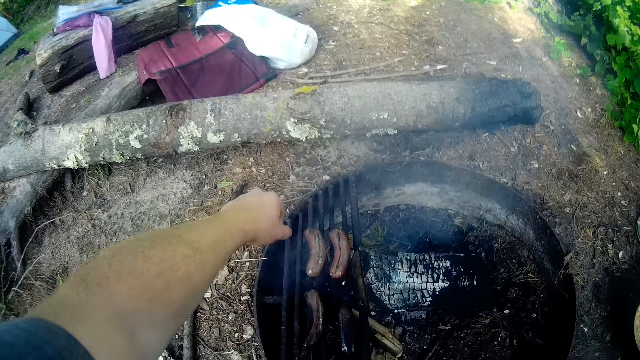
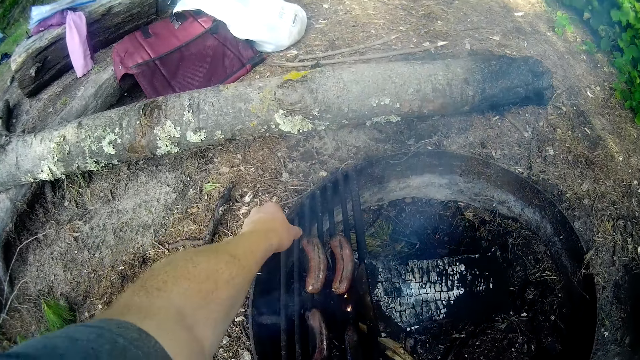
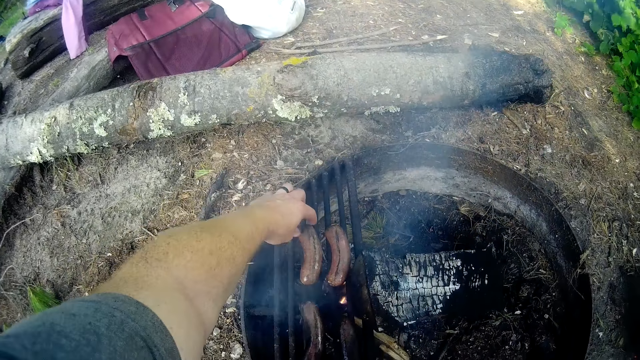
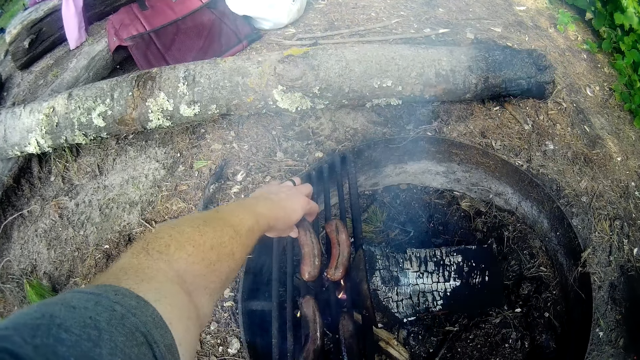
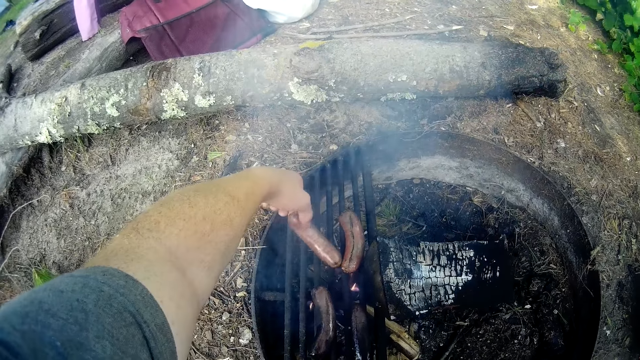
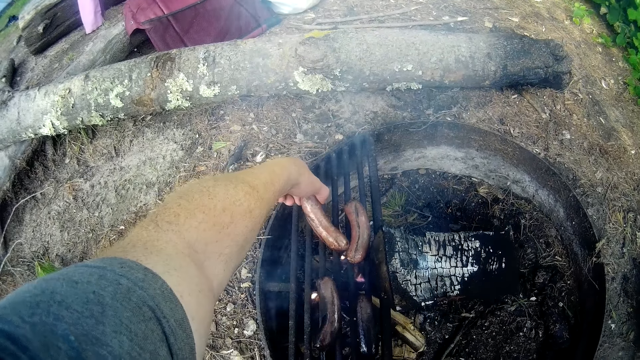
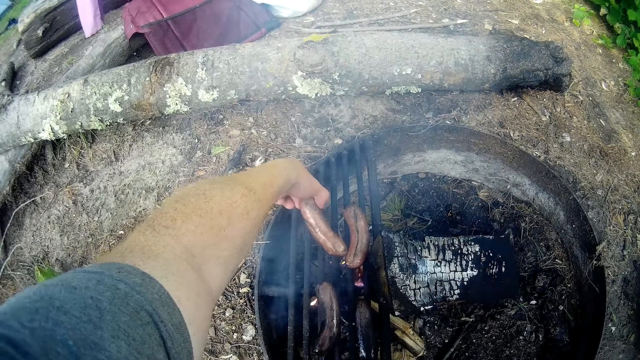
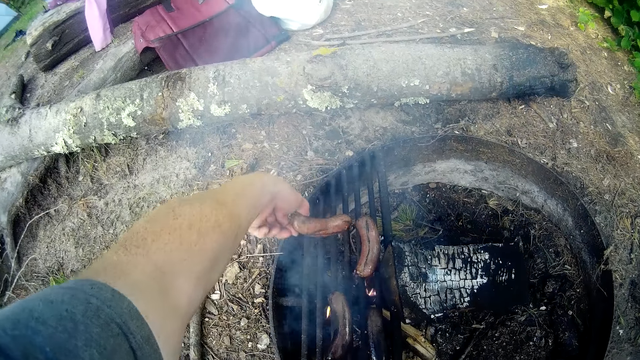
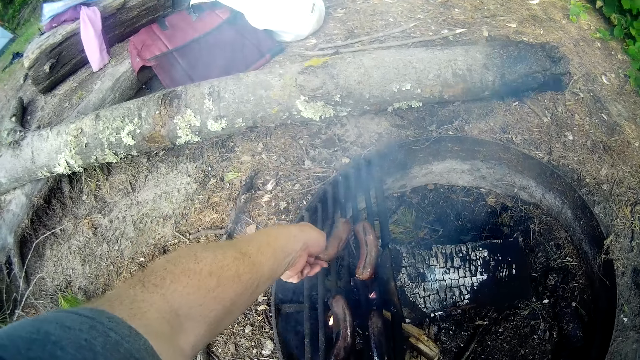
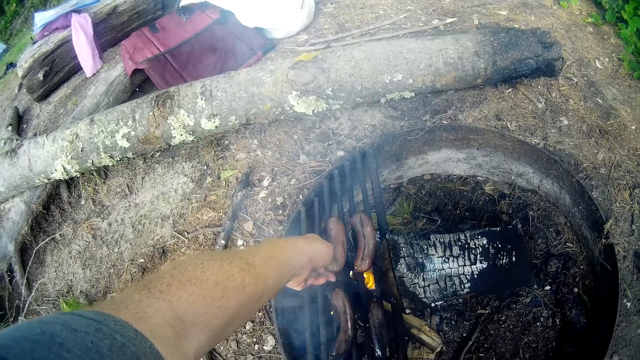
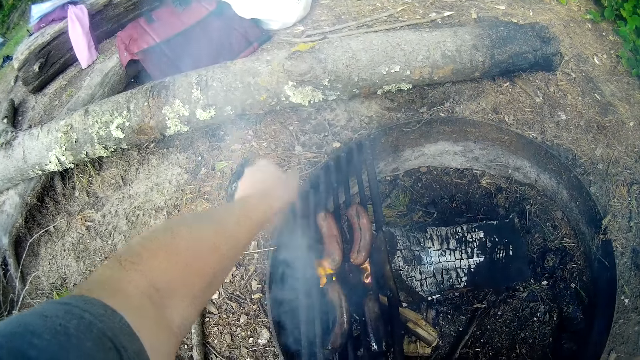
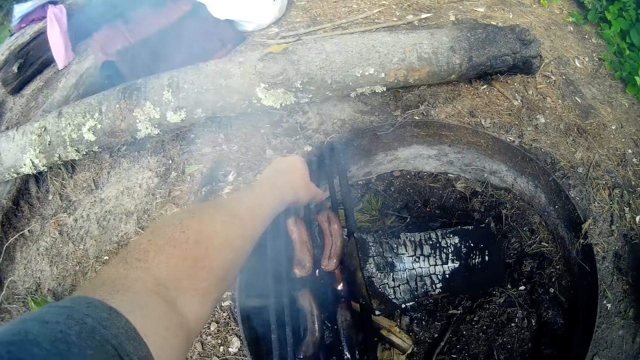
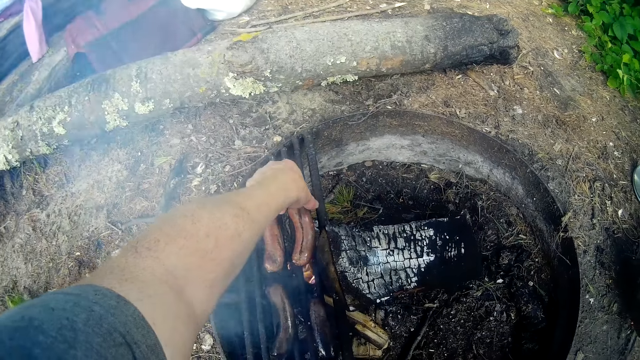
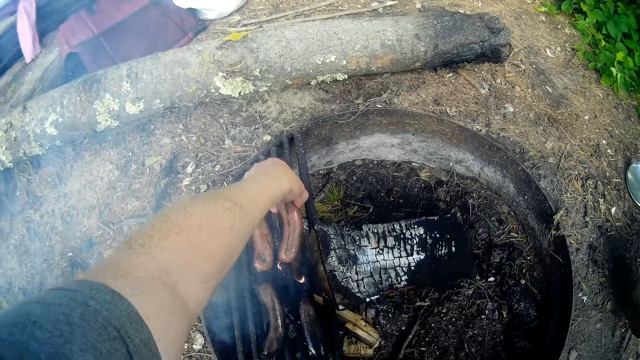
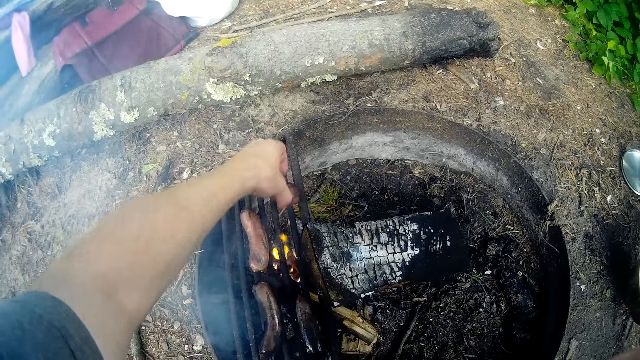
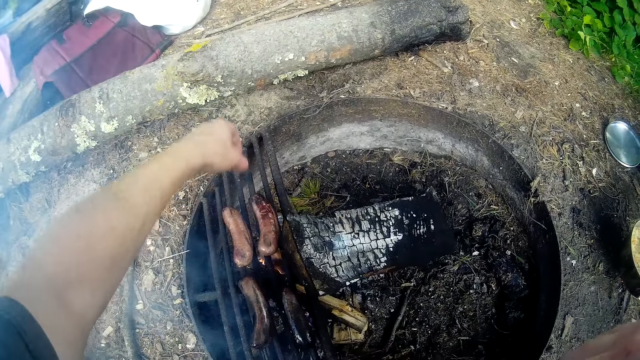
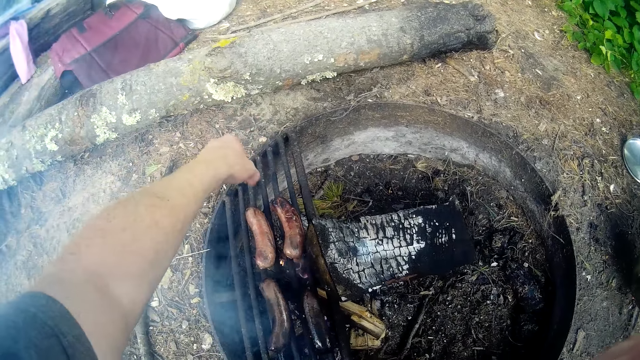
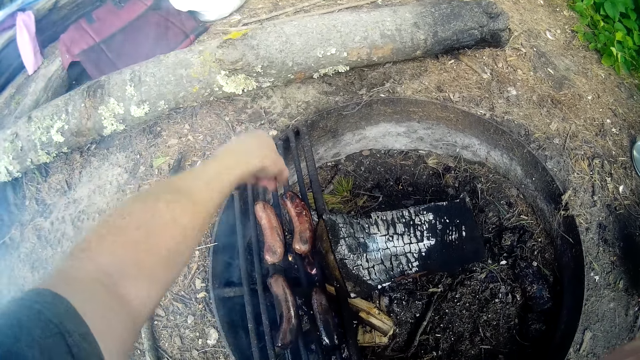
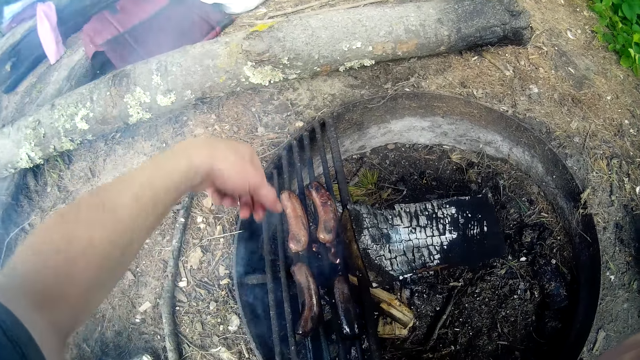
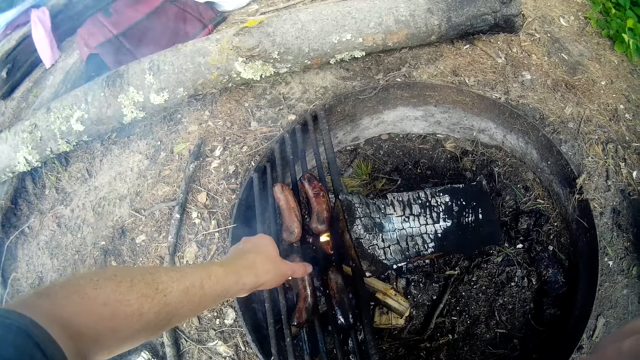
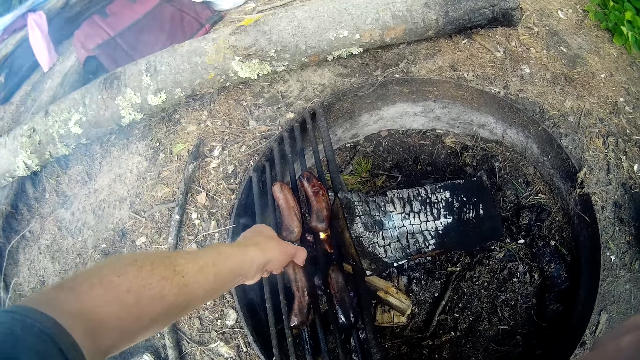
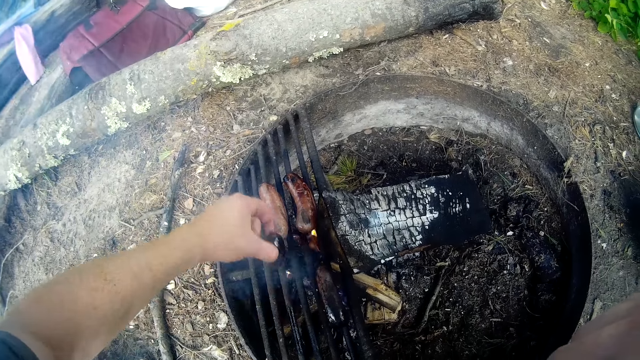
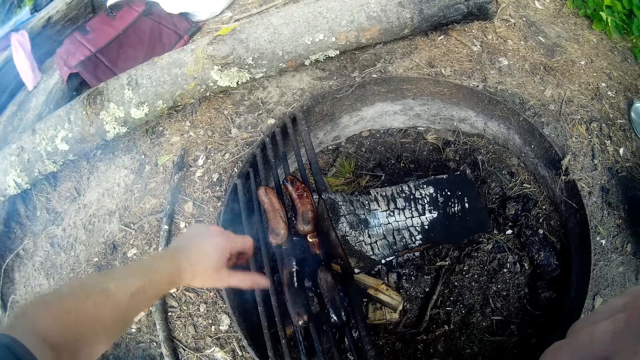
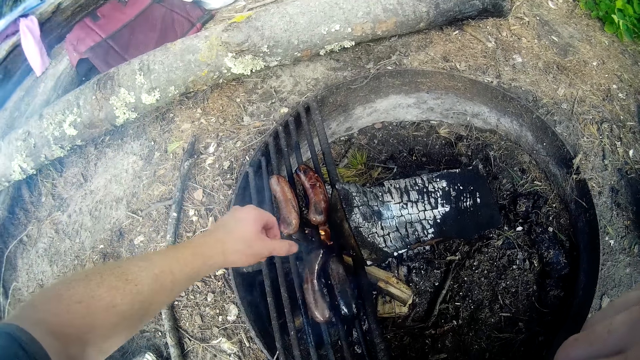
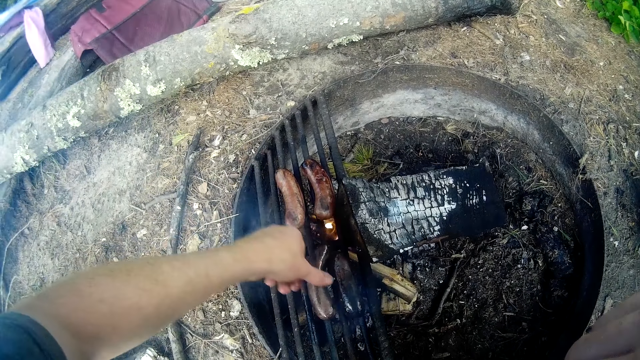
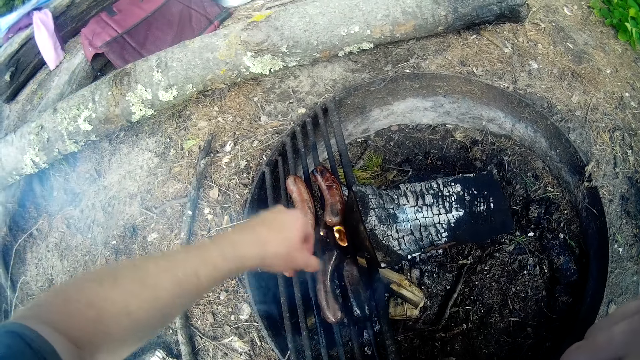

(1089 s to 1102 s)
The camera wearer flips the first sausage on the fire with his hand. He turns a second sausage on the fire. He turns a third sausage on the fire.

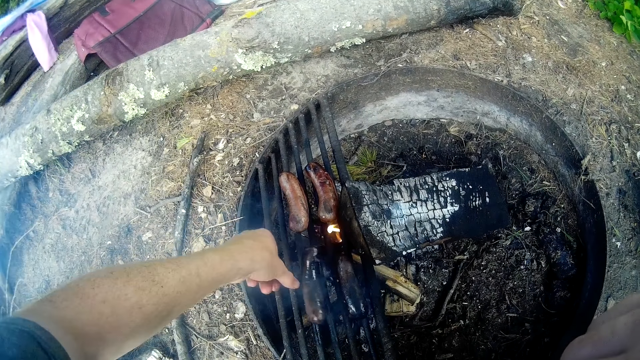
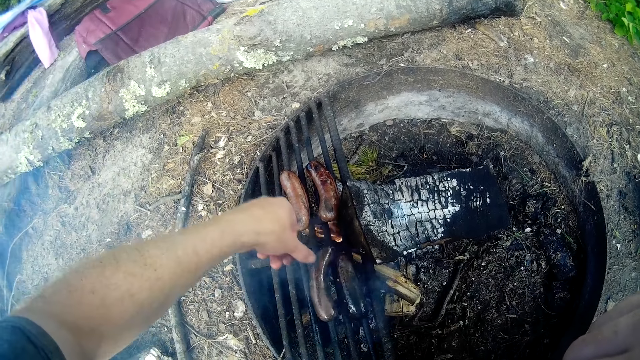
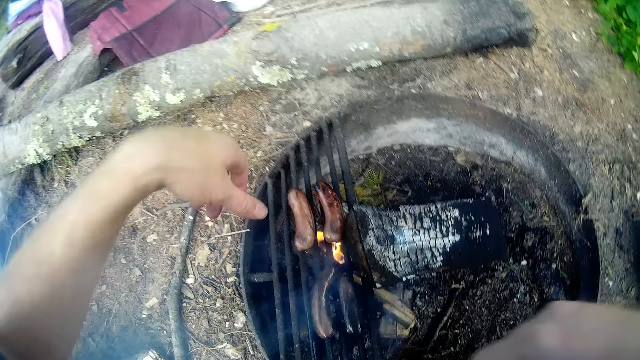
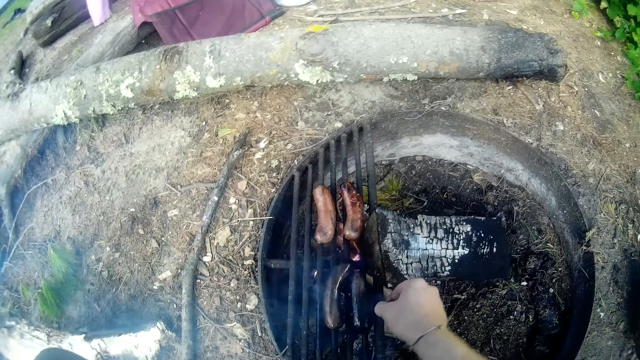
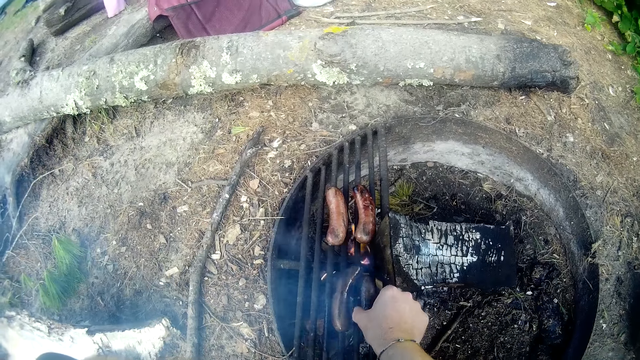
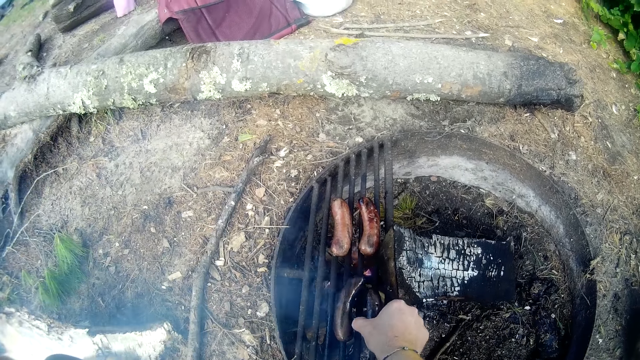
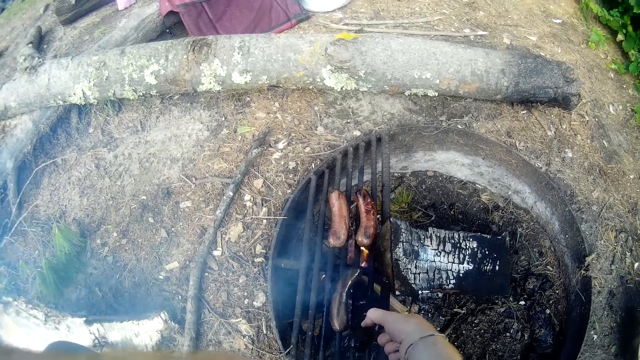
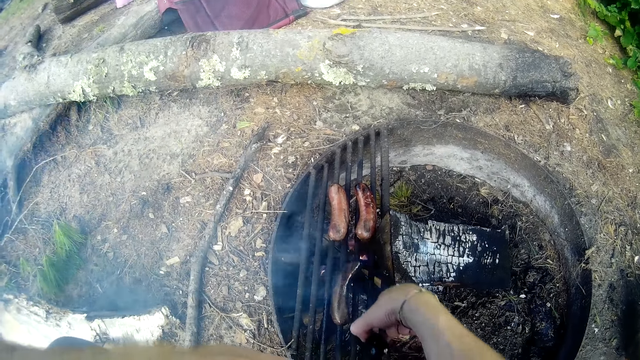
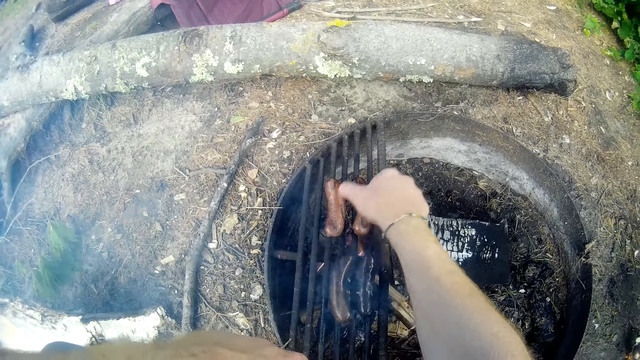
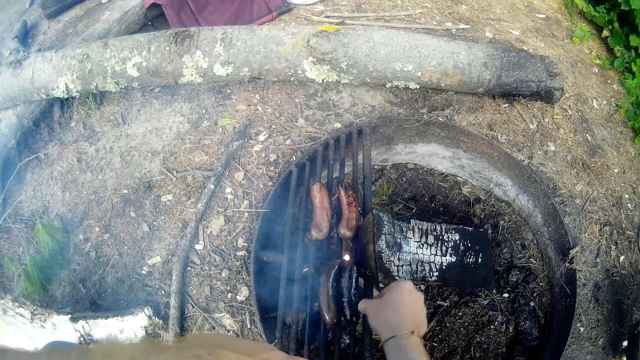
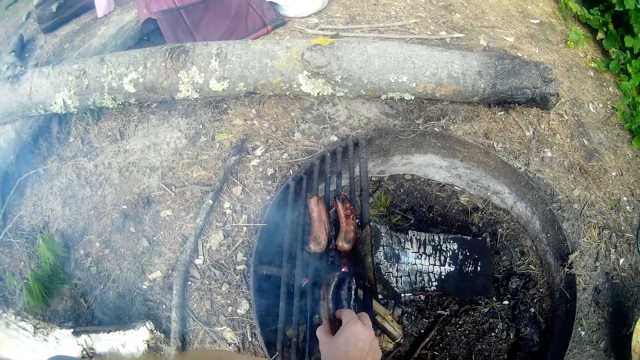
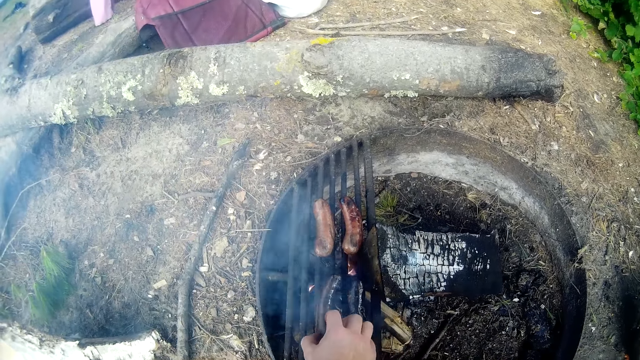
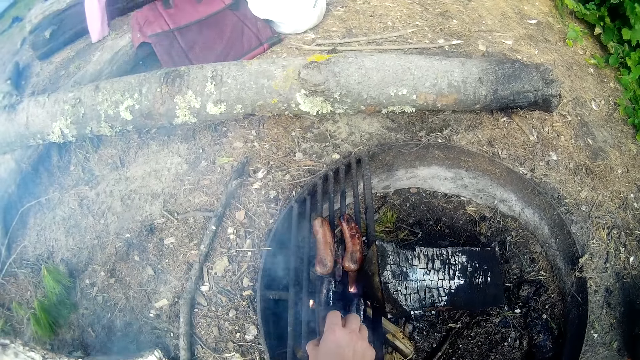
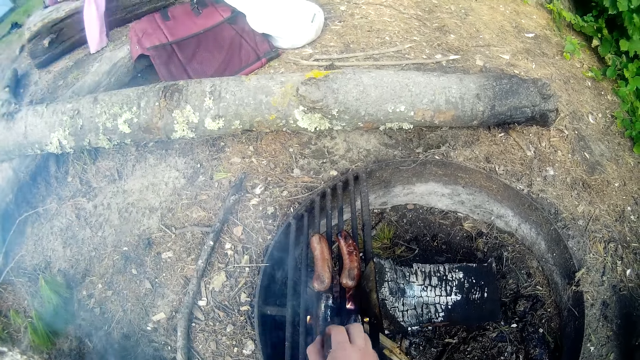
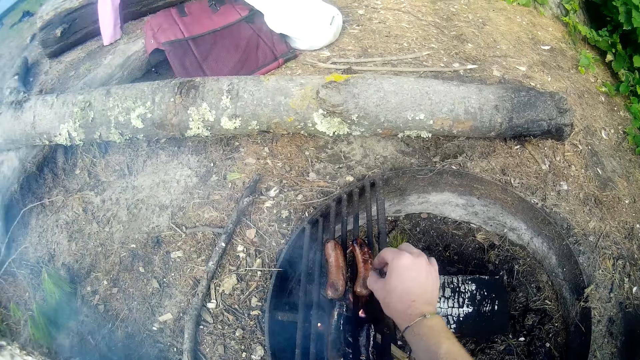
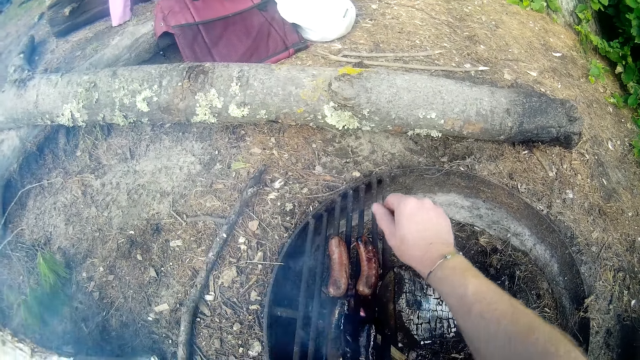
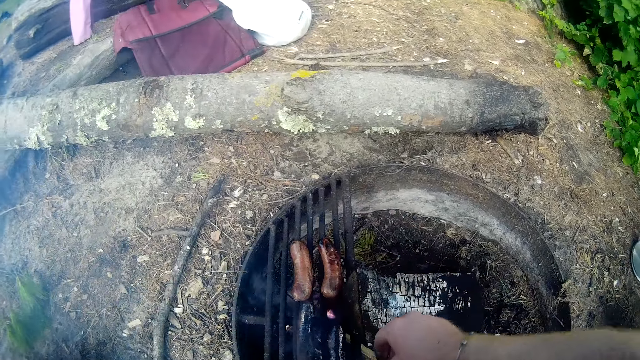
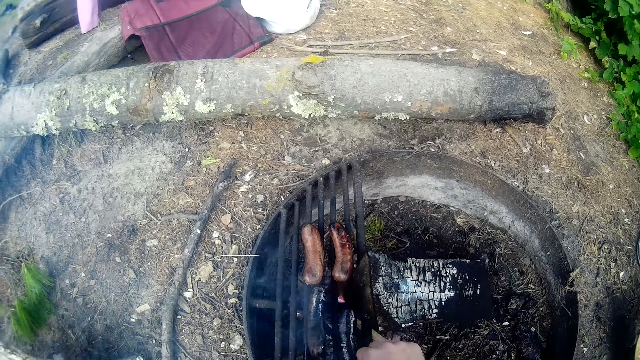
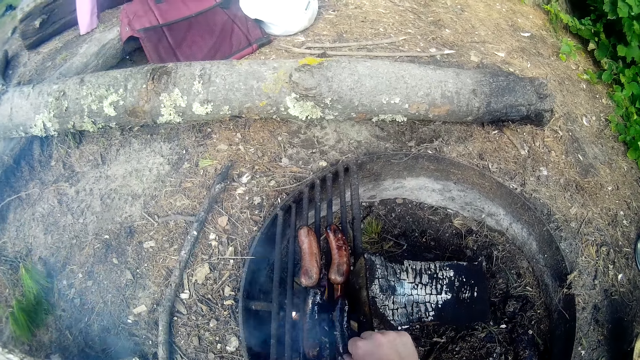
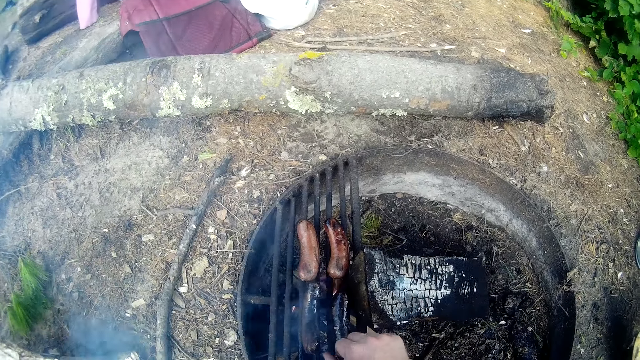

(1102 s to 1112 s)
The camera wearer turns a fourth sausage on the fire. They move the third sausage on the fire.
